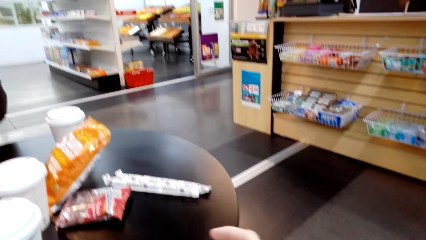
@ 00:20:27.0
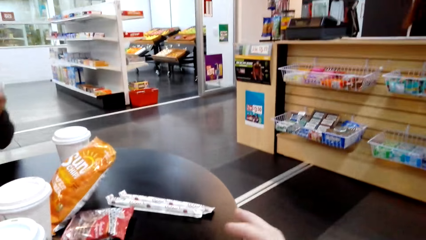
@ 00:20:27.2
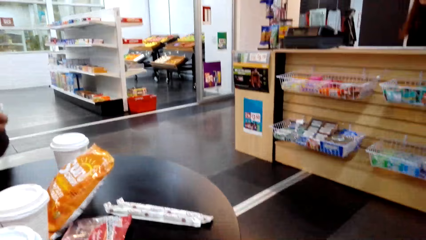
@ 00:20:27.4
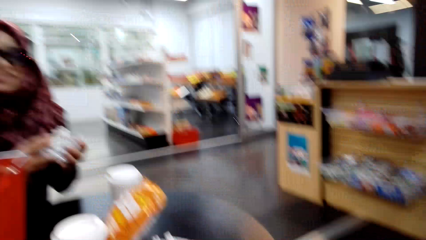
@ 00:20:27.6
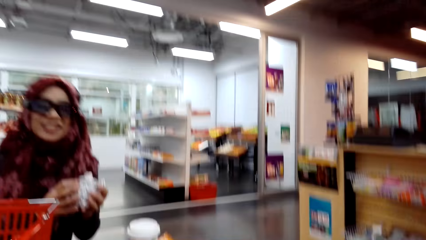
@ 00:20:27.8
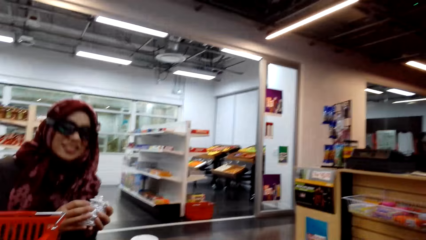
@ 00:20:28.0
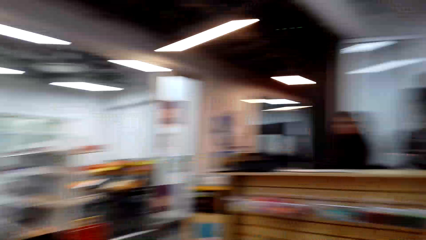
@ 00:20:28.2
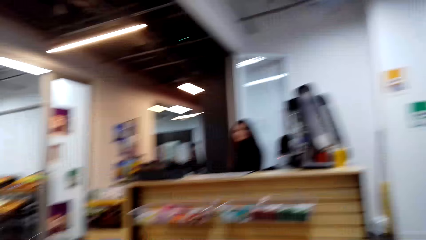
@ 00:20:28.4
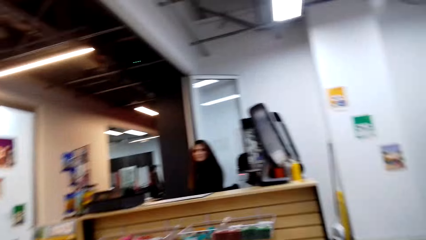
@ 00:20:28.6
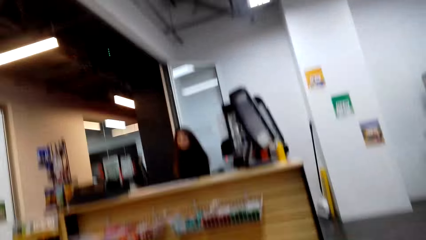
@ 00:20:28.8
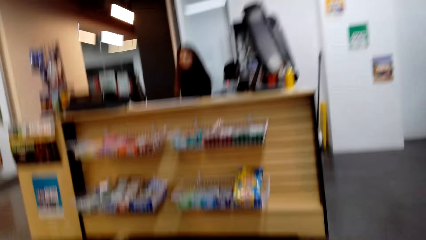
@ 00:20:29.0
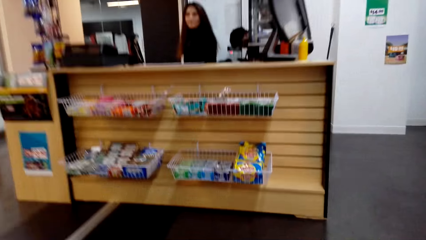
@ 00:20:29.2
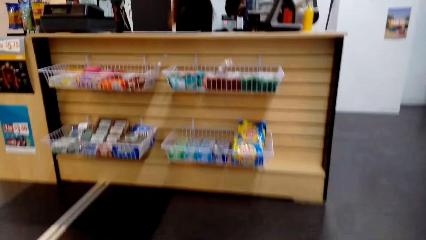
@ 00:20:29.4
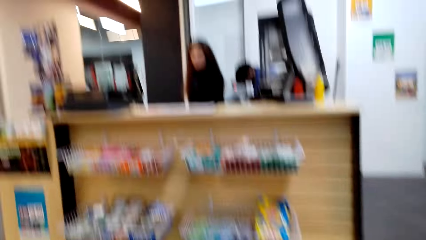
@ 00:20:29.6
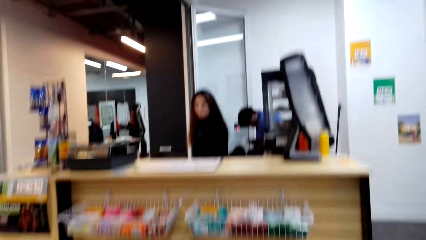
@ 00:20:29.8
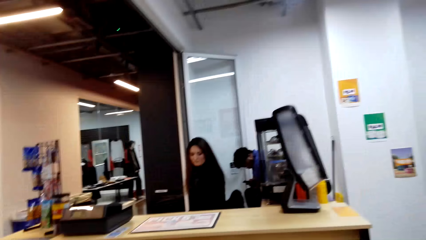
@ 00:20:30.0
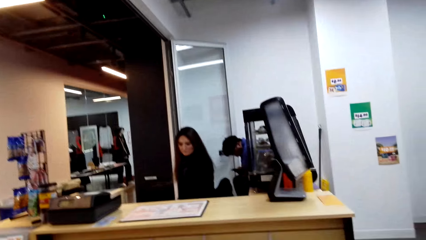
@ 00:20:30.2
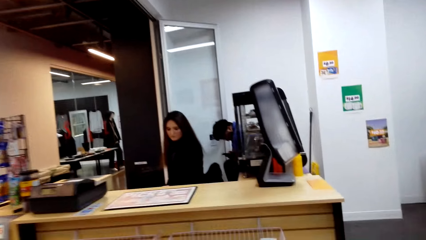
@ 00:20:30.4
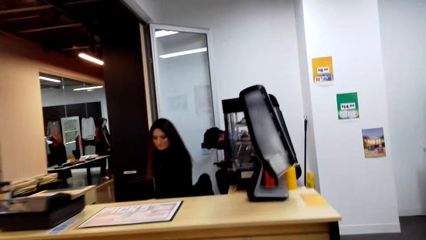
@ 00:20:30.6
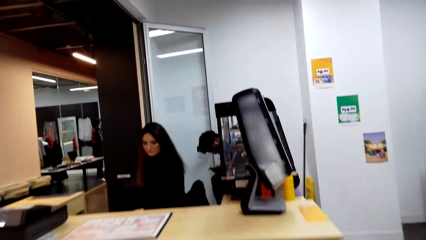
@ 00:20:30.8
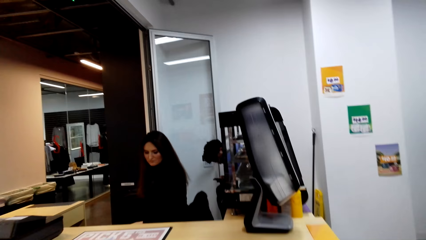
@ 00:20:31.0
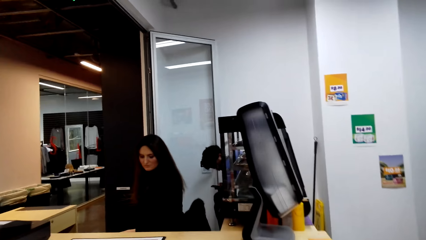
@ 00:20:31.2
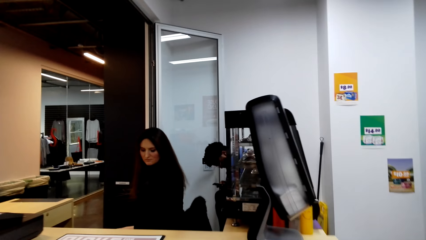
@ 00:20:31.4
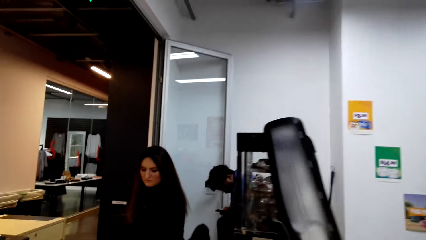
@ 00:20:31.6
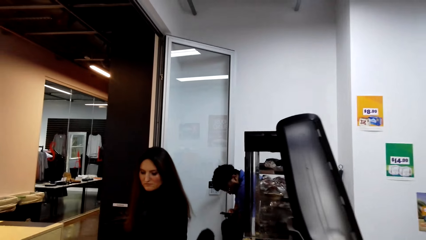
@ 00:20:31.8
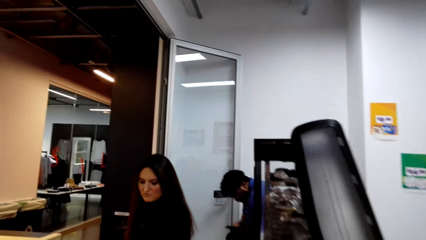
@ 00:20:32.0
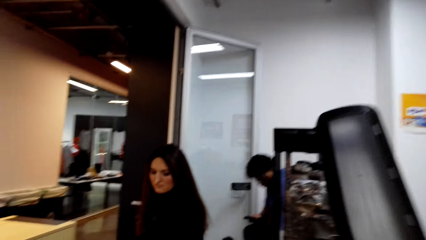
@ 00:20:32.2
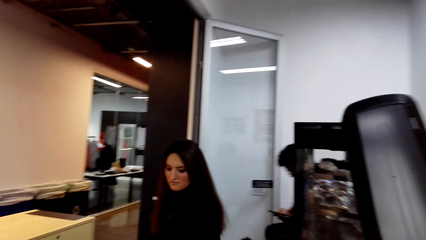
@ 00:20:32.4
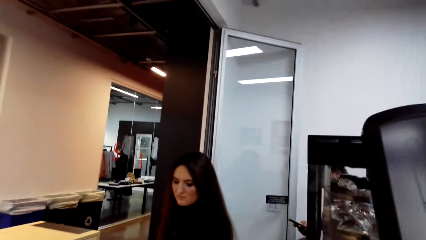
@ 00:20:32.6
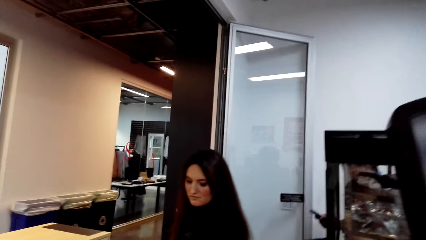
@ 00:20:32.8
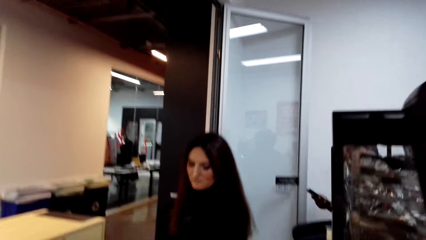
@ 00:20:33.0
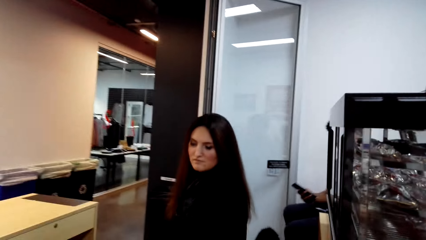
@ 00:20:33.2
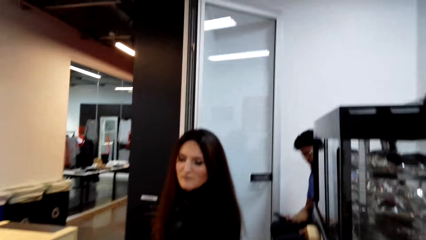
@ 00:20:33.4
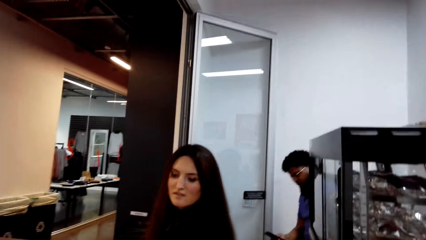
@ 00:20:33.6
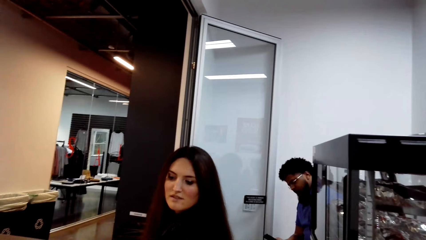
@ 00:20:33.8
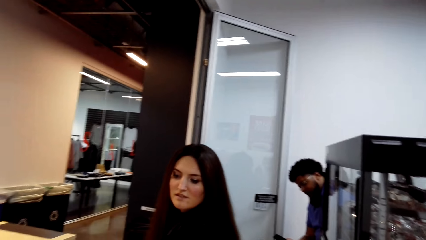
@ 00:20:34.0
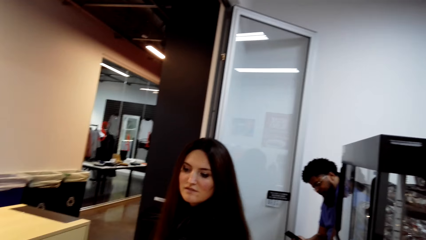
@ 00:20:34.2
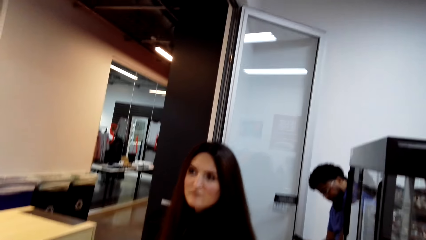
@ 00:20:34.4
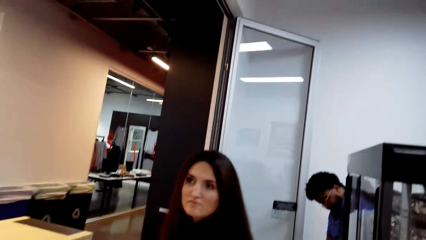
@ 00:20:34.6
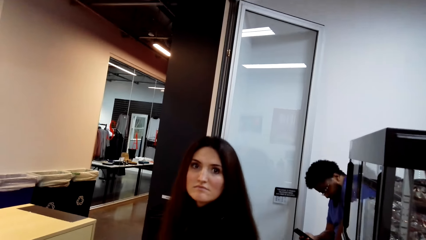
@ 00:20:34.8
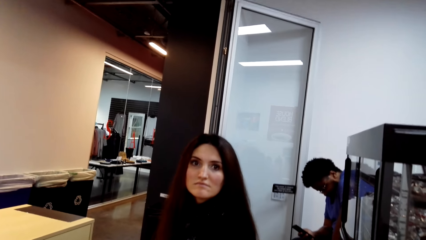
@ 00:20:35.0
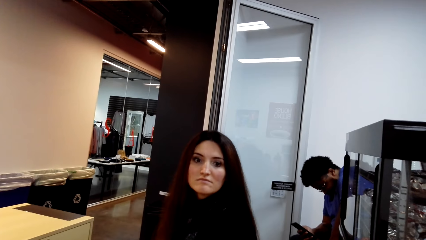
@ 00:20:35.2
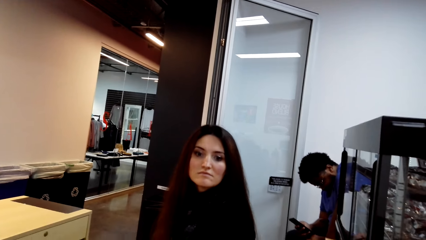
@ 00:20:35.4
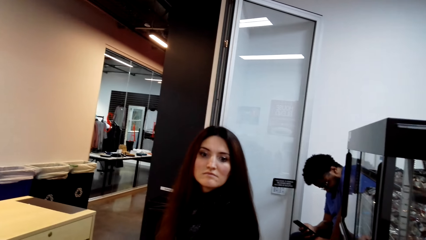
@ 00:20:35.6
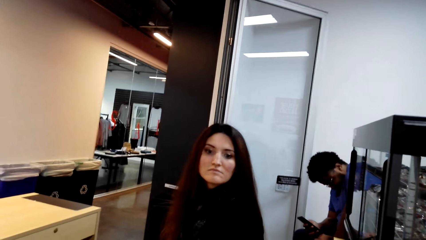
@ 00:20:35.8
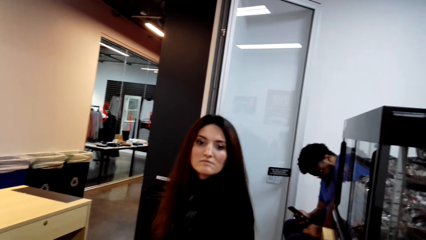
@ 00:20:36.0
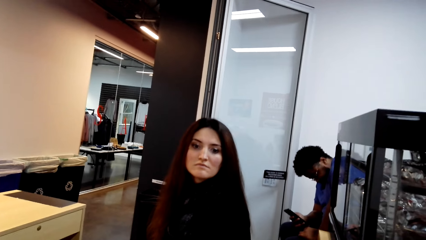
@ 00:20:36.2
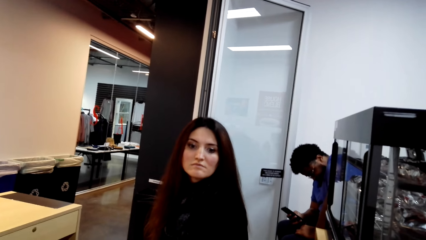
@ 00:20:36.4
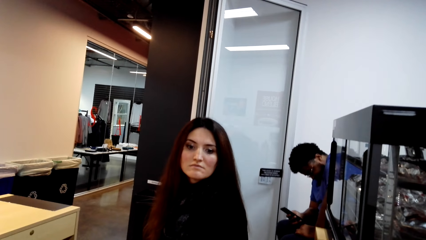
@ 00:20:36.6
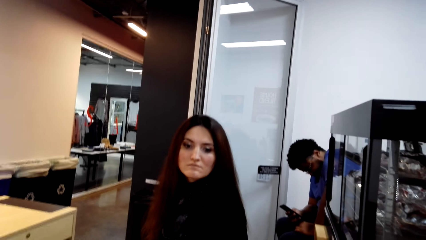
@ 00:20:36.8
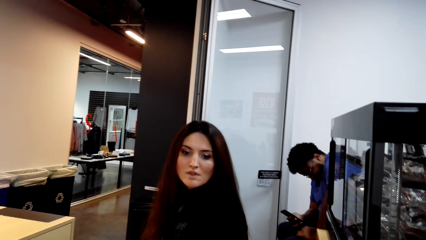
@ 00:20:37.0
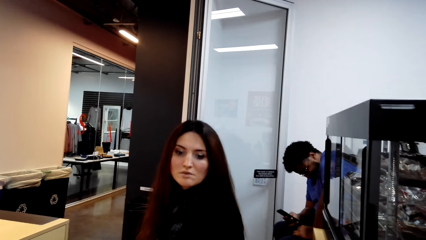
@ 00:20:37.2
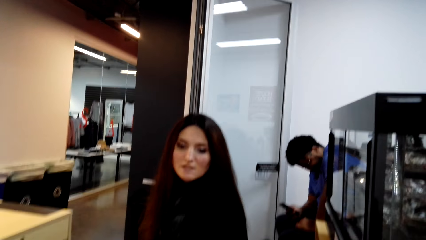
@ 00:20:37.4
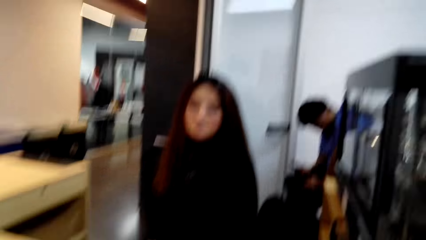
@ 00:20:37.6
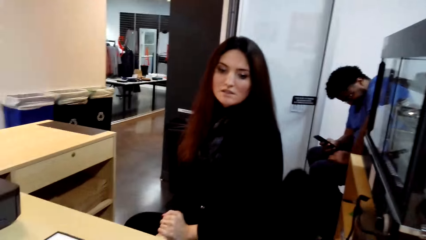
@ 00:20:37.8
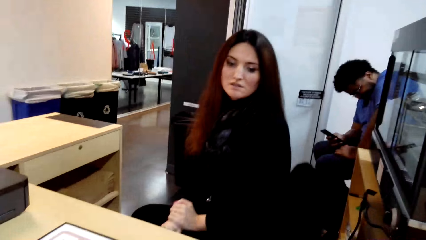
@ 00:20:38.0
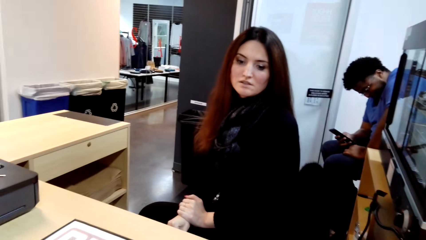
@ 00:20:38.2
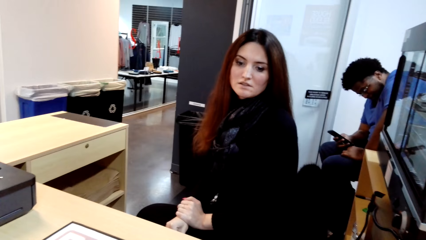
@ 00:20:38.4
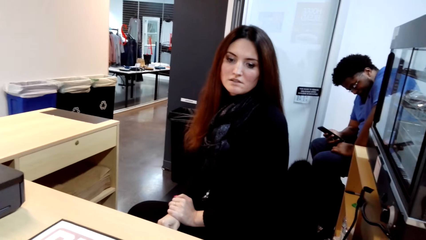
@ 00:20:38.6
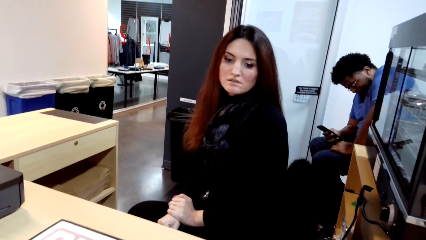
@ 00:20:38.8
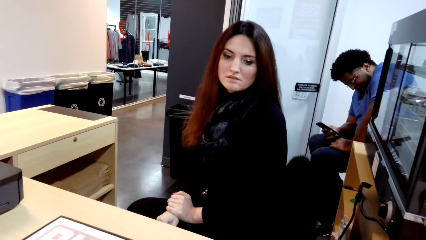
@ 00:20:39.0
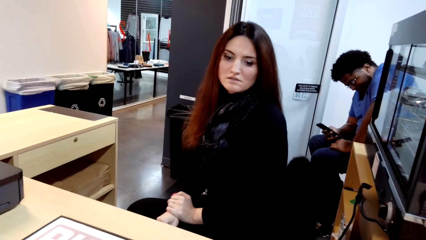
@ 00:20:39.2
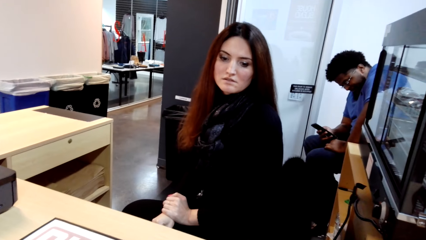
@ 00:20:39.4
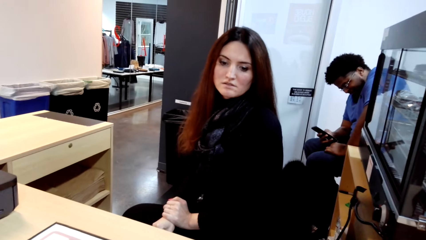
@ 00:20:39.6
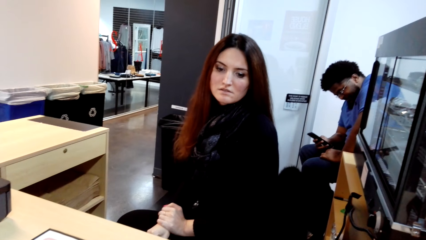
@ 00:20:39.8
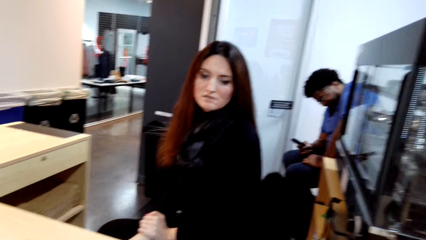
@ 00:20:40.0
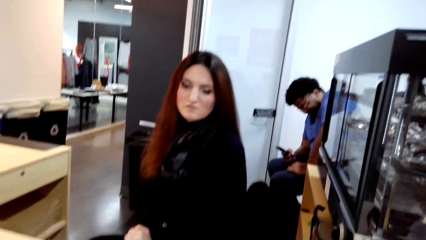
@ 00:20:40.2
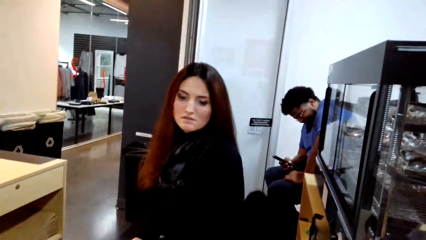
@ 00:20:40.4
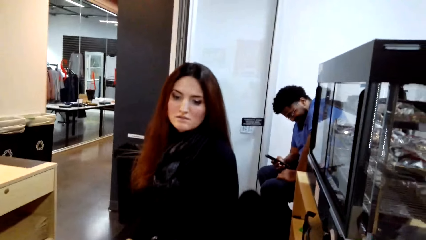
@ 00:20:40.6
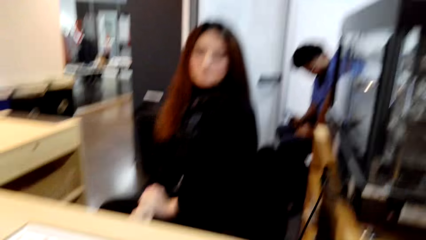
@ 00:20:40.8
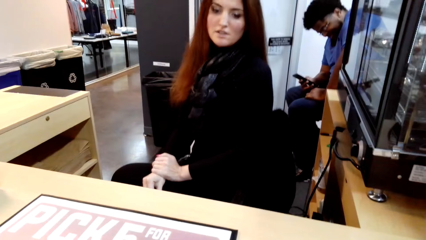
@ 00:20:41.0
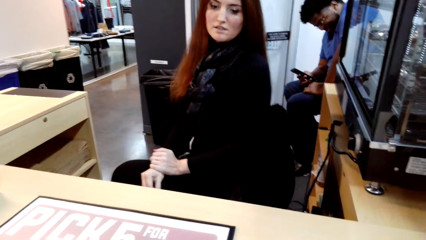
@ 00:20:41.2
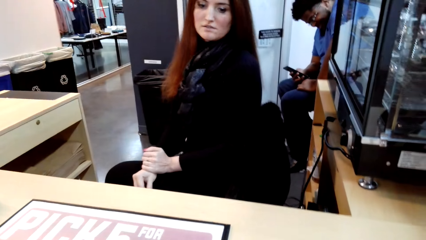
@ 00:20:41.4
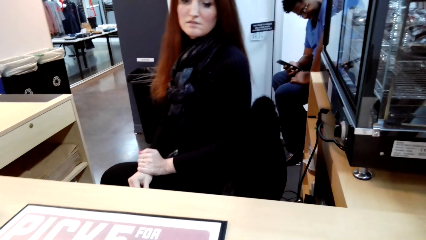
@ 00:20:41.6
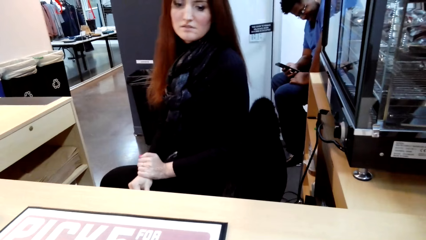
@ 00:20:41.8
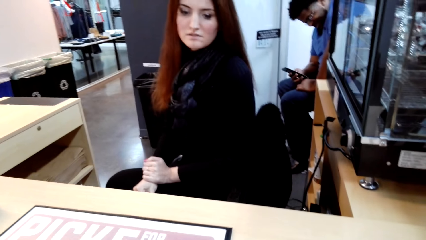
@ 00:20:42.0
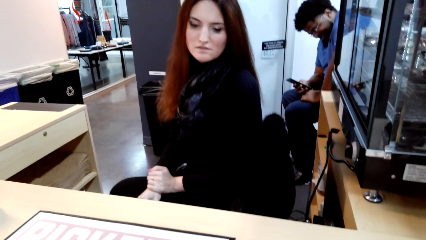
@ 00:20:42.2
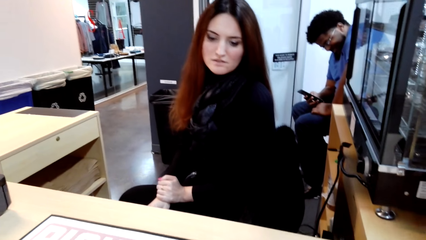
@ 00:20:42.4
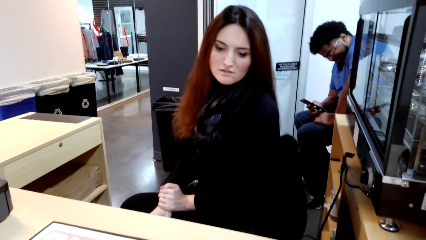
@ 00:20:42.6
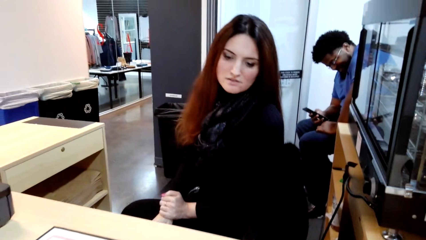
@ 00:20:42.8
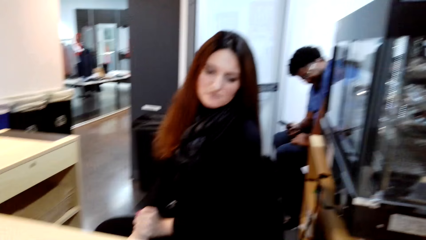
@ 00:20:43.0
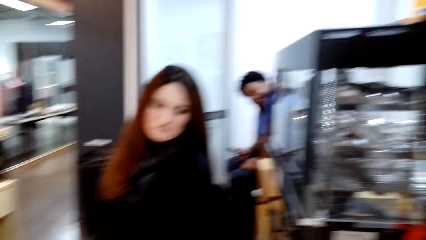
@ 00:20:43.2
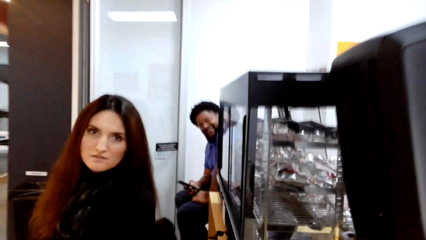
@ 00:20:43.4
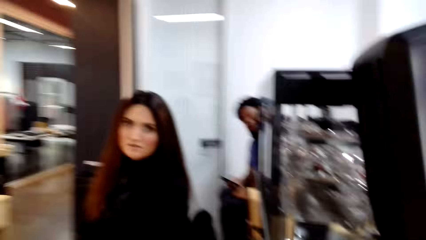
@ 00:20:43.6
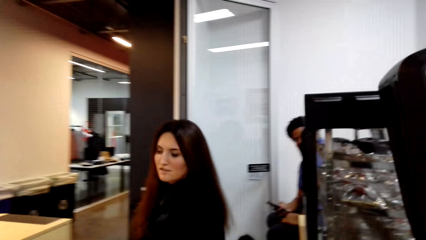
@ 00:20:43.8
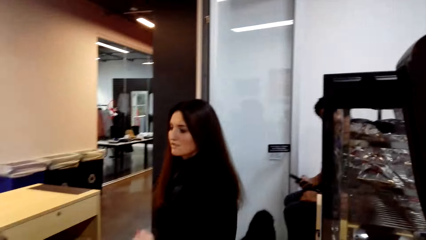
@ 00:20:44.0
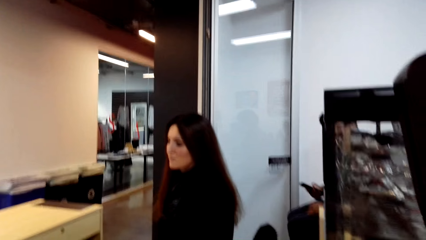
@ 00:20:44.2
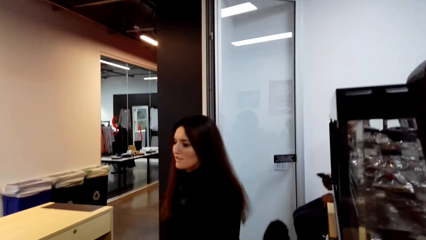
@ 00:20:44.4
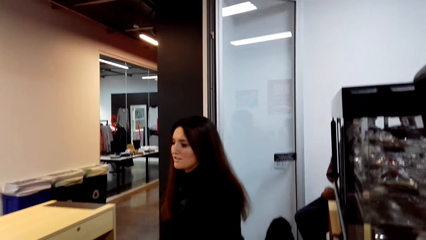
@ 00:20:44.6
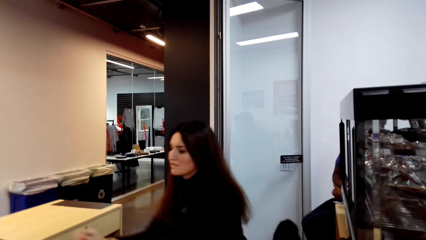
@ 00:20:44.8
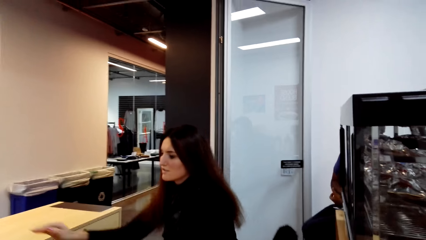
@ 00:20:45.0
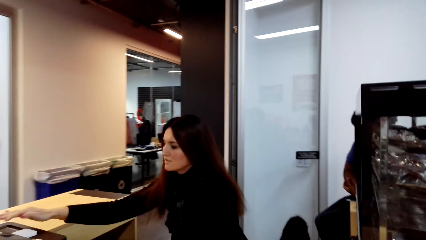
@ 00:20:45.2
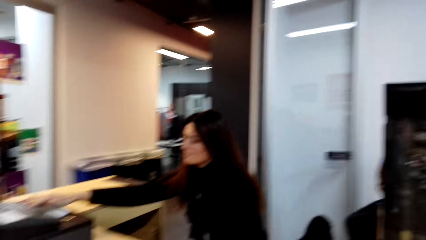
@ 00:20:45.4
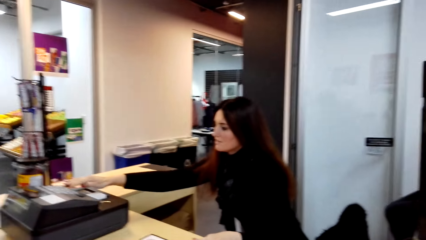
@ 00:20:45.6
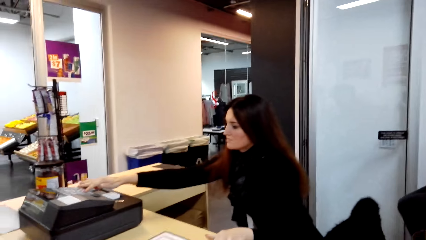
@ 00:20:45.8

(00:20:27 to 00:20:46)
The camera wearer looks around the supermarket. They move towards the counter. They walk towards the cashier. They converse with a woman. The woman converses with the camera wearer. The camera wearer converses with the woman. They look around the supermarket.
